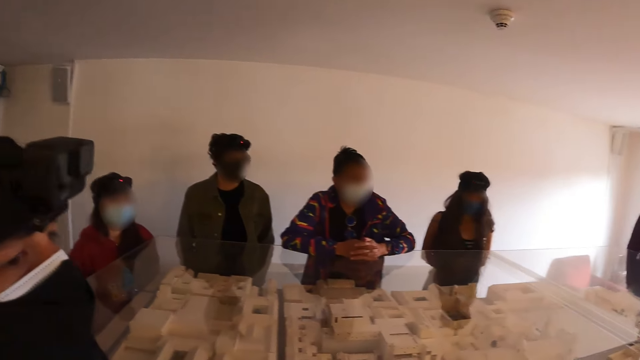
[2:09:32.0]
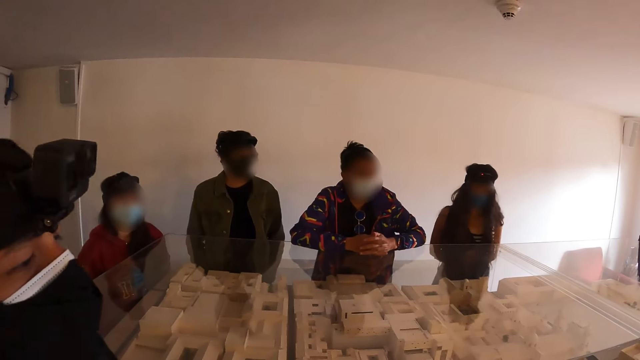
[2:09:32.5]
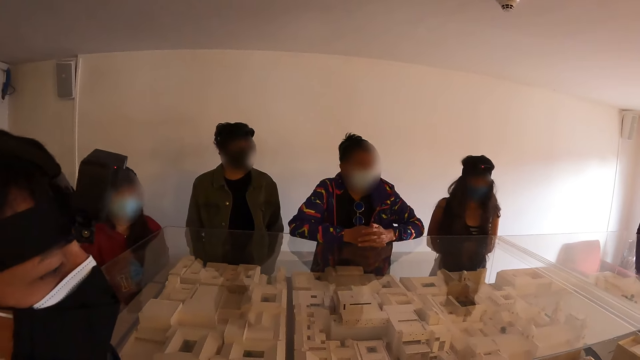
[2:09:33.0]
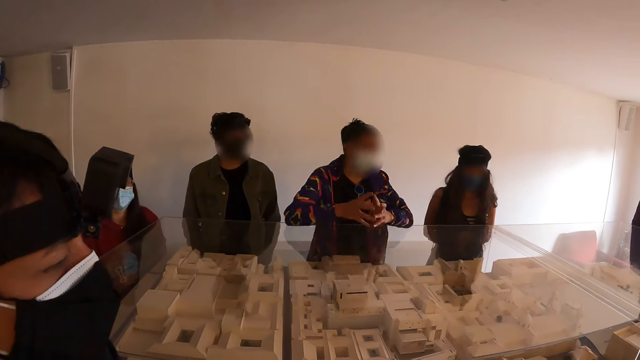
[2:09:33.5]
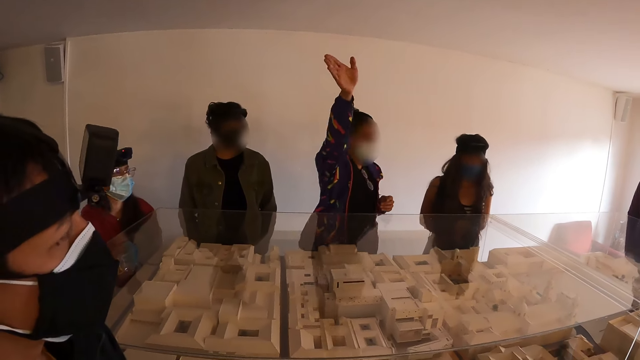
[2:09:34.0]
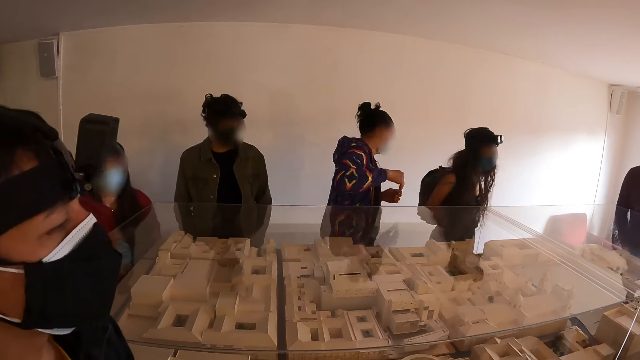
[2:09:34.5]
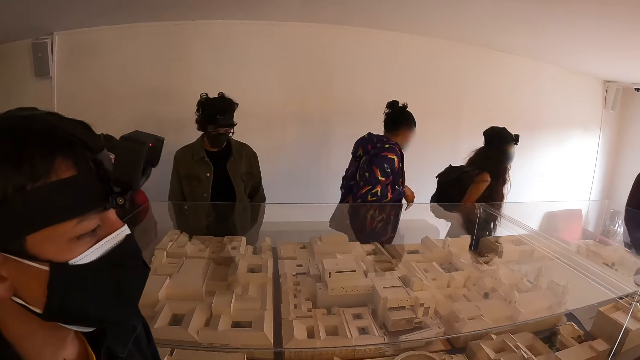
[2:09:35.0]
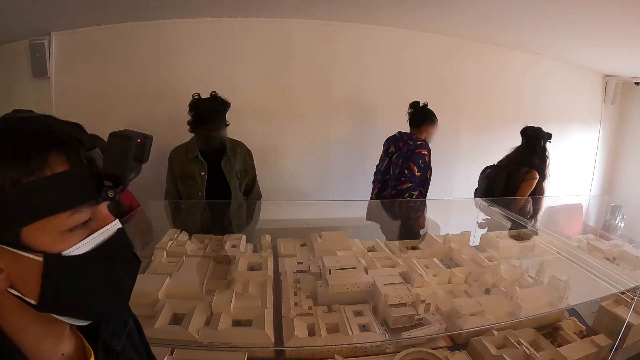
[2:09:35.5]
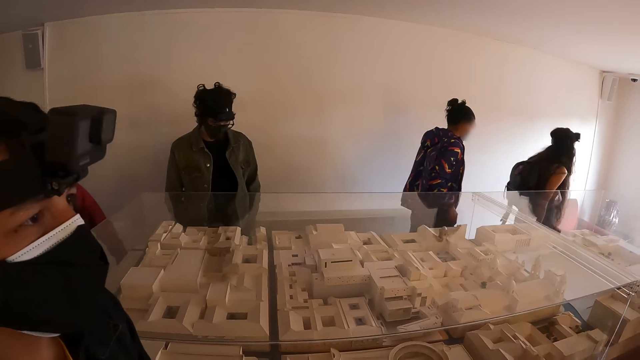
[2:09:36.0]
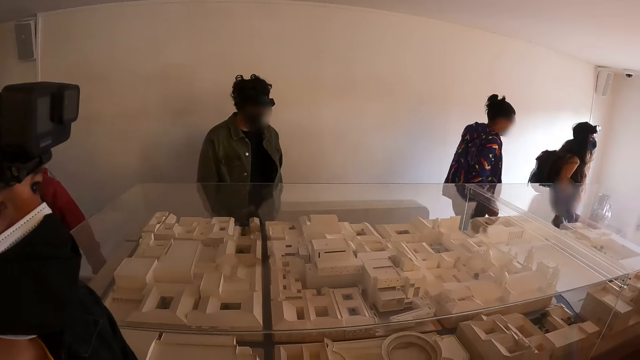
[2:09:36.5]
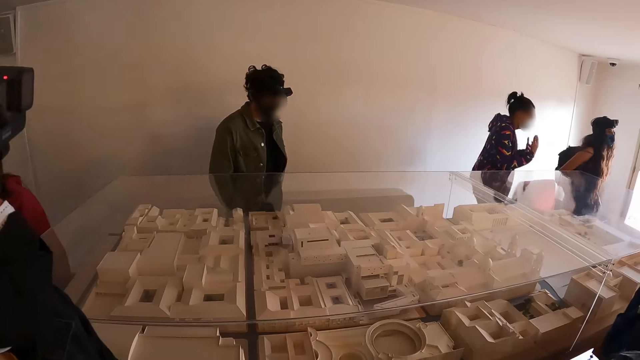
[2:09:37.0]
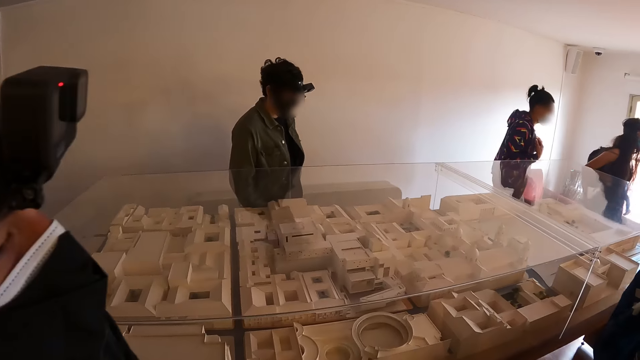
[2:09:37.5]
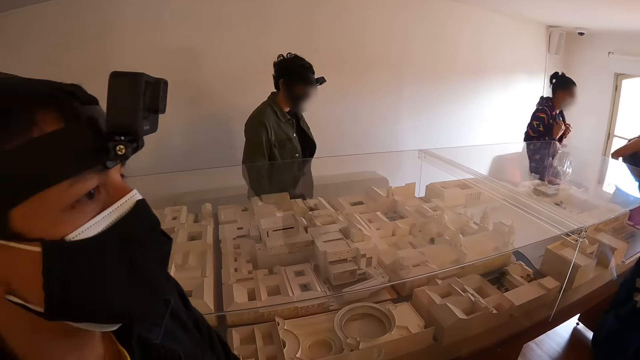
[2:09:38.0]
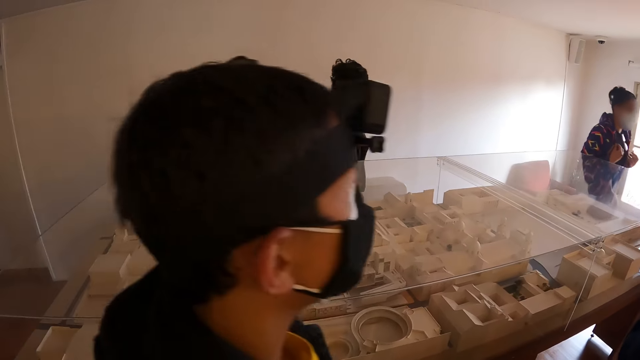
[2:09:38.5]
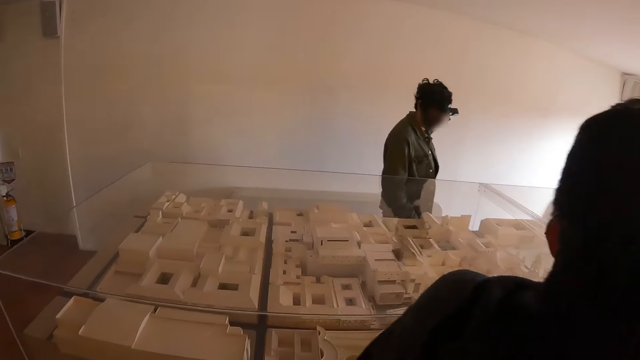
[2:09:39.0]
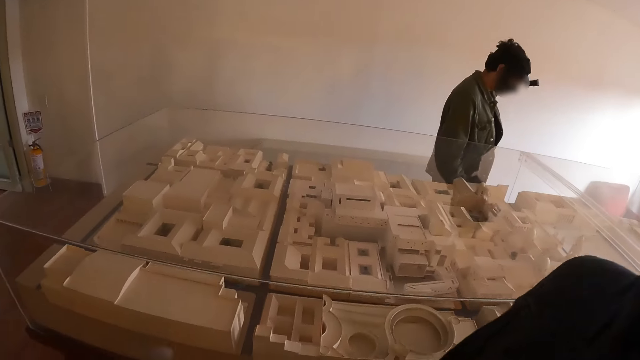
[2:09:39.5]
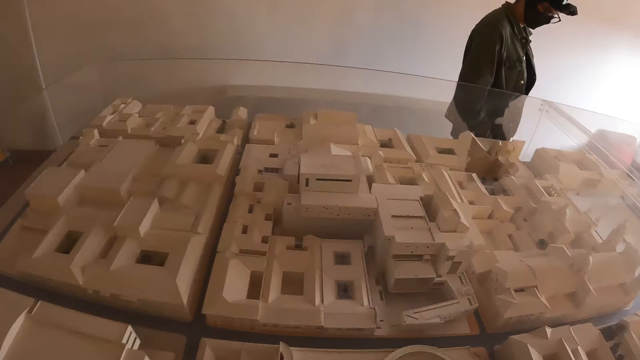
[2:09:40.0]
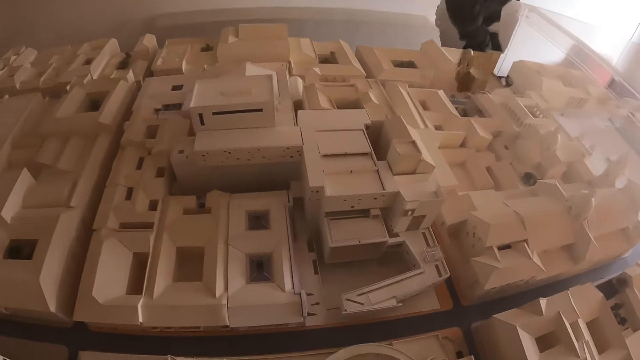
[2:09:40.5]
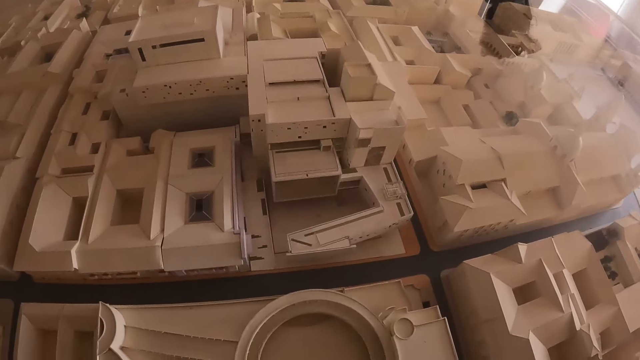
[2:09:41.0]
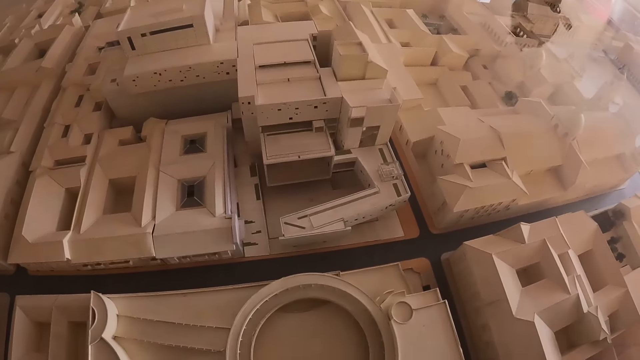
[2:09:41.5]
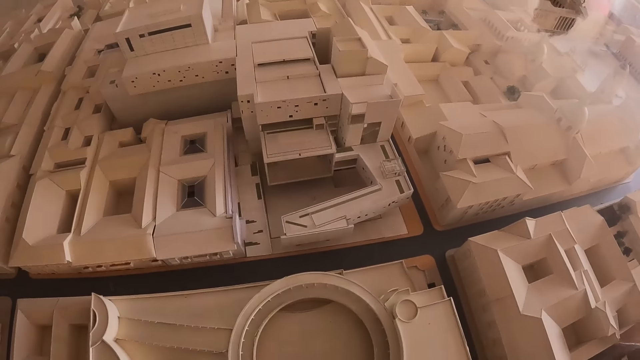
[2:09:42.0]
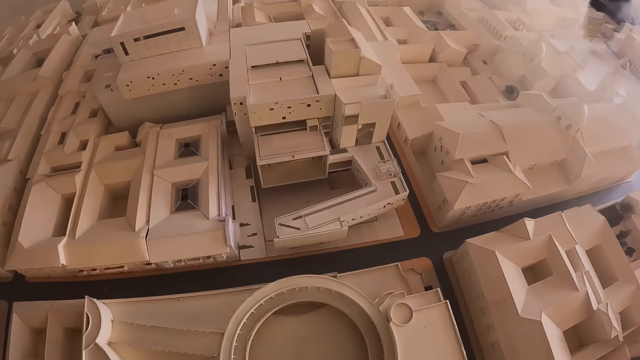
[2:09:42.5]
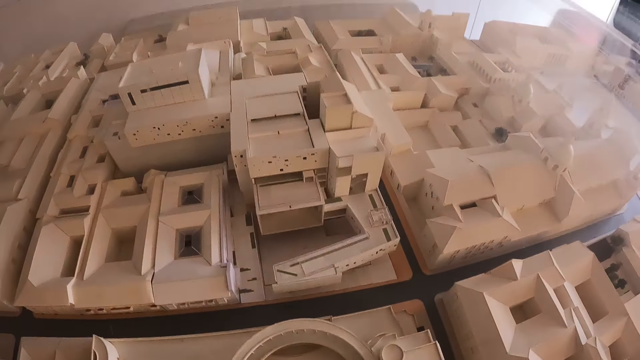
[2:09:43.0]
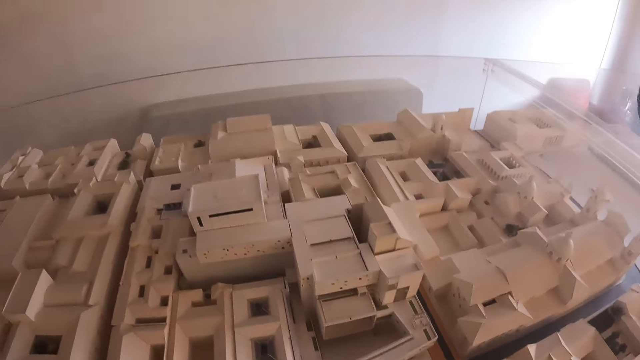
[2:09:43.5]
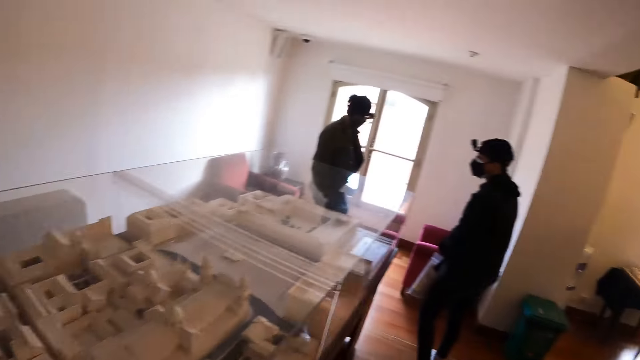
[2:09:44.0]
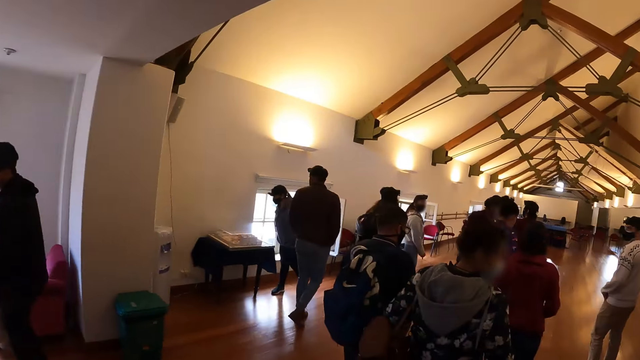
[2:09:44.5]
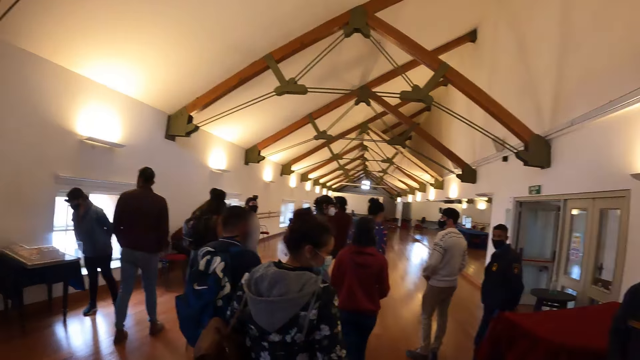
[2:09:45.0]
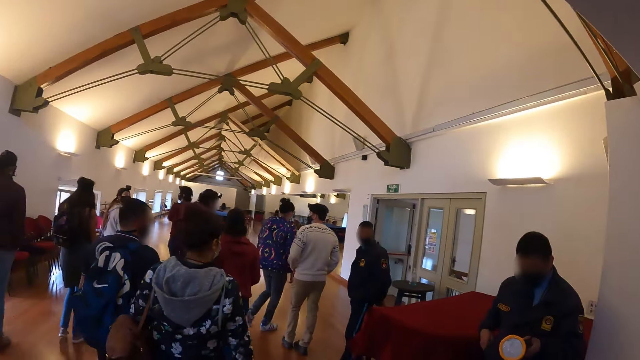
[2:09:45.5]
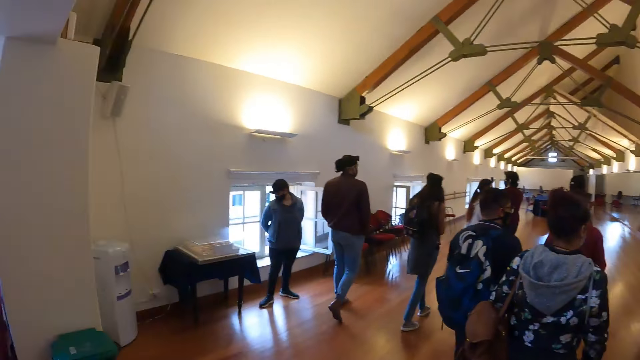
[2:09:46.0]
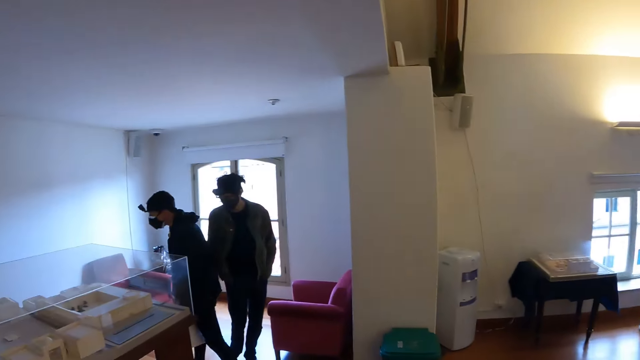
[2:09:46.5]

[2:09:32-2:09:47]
The camera wearer moves closer to the architectural plan. They look around the room.

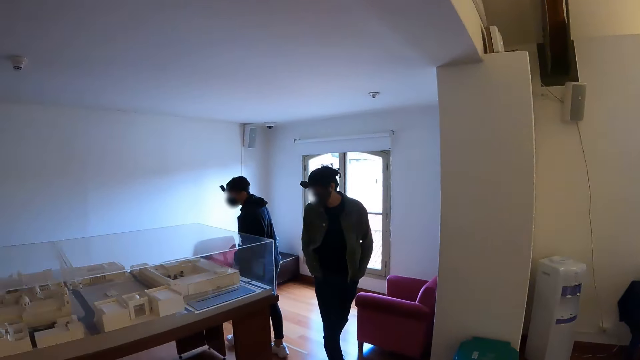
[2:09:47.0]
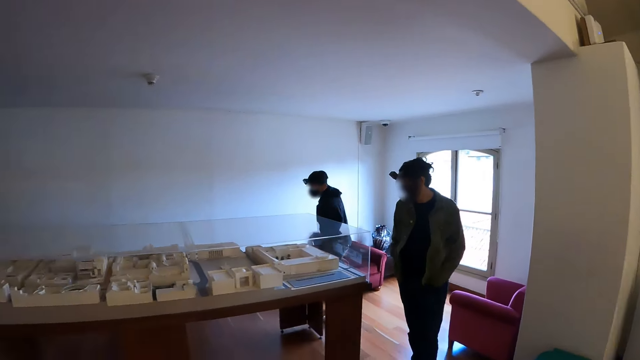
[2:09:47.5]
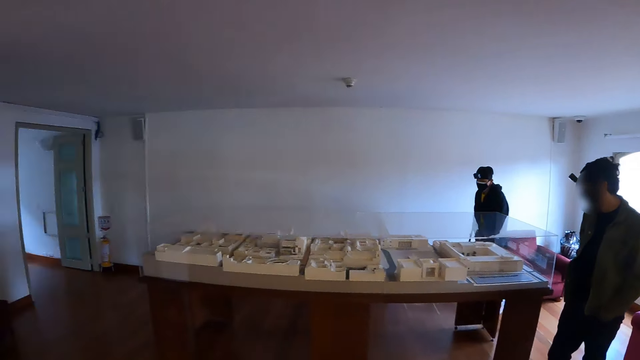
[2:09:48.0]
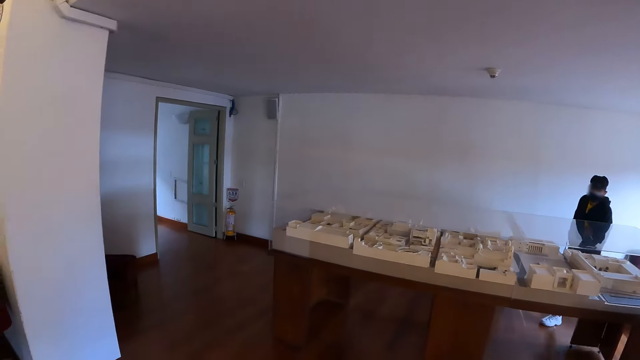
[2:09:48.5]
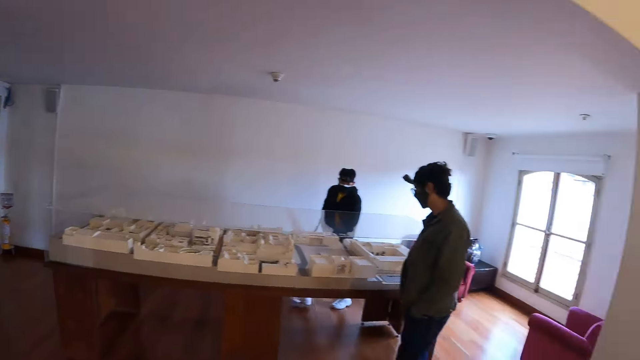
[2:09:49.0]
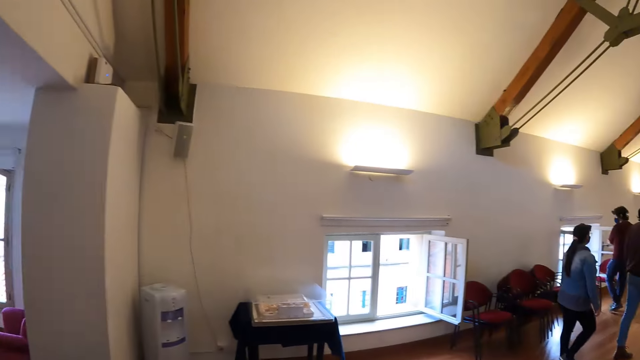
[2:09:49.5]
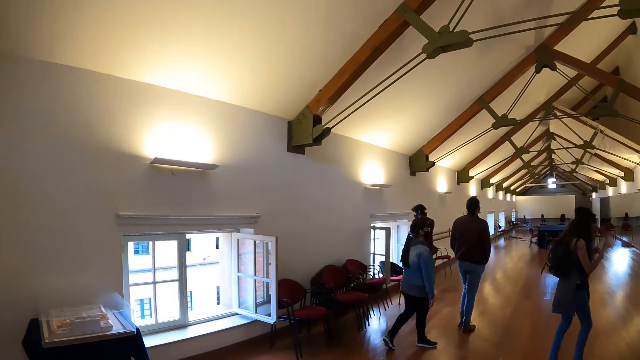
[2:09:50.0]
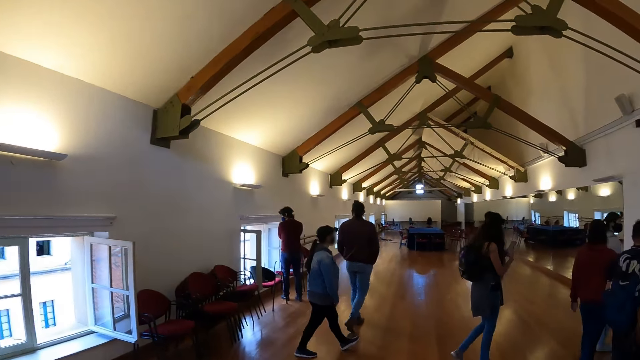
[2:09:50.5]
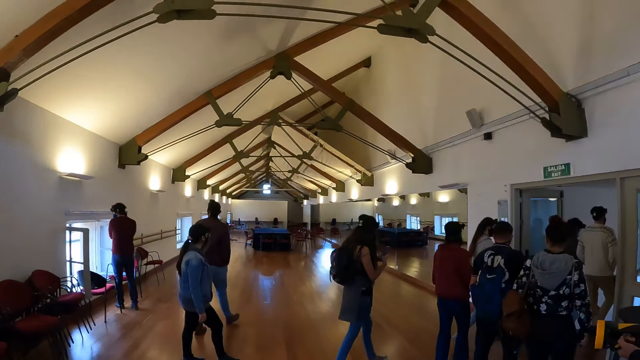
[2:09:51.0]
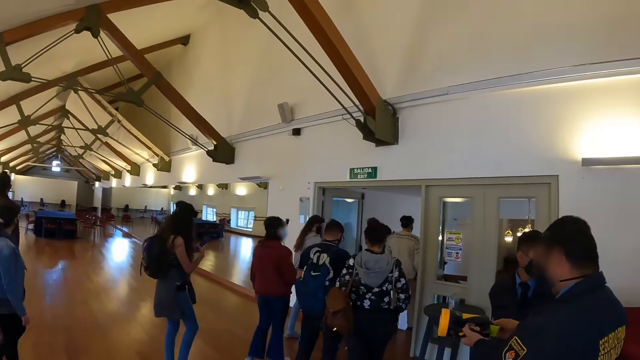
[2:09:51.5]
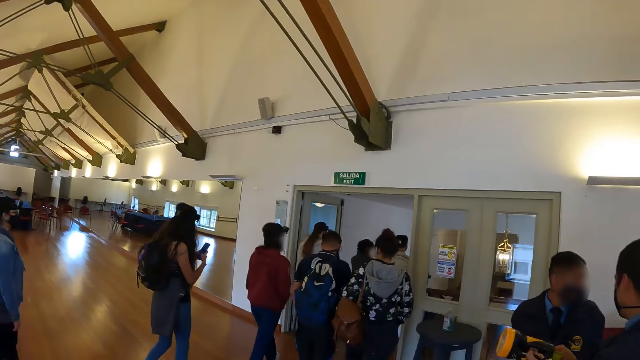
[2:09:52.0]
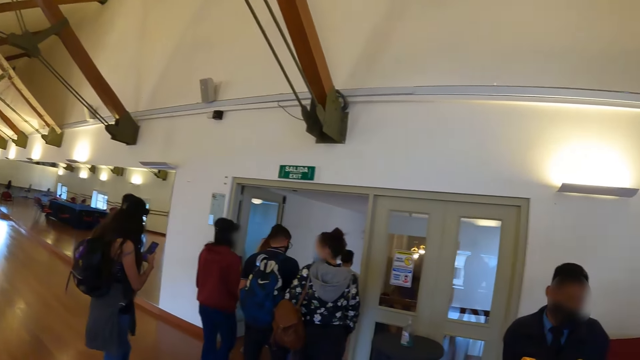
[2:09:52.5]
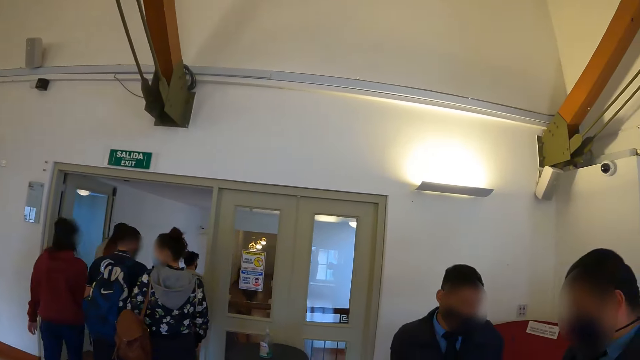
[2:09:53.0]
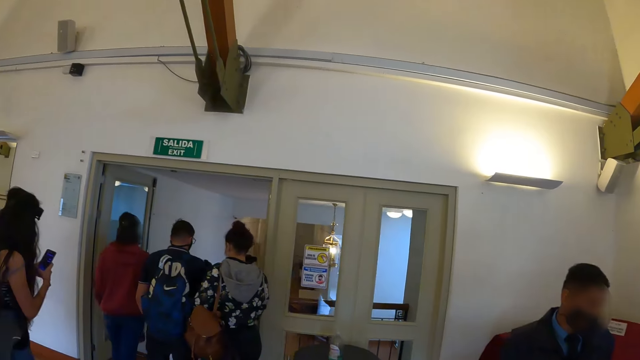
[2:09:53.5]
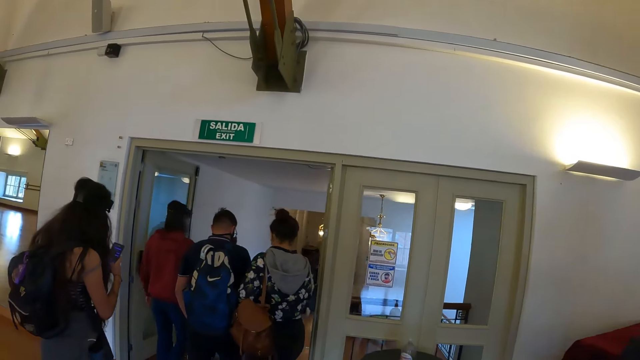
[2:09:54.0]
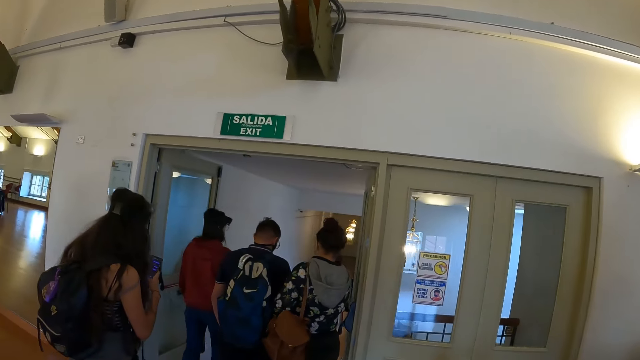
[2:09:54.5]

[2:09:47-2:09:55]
The camera wearer walks to the door. They walk in the room.
